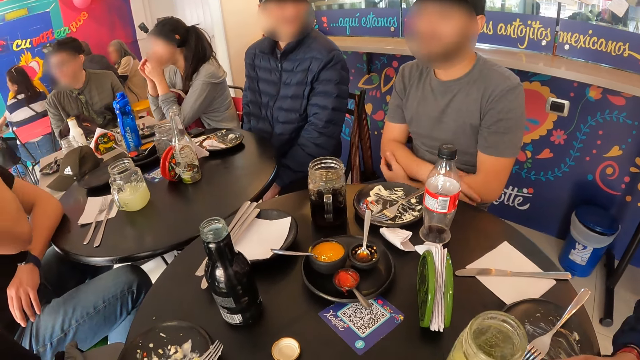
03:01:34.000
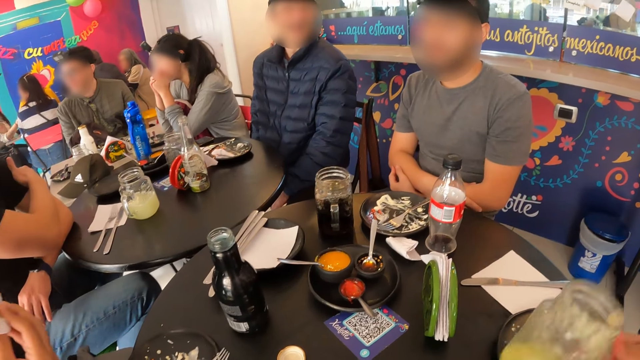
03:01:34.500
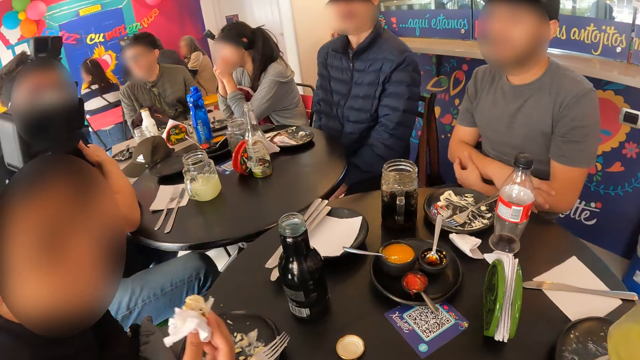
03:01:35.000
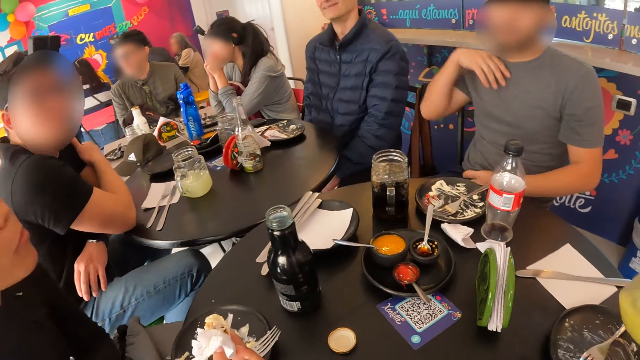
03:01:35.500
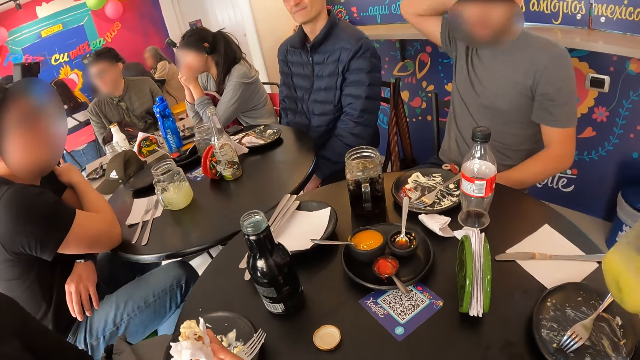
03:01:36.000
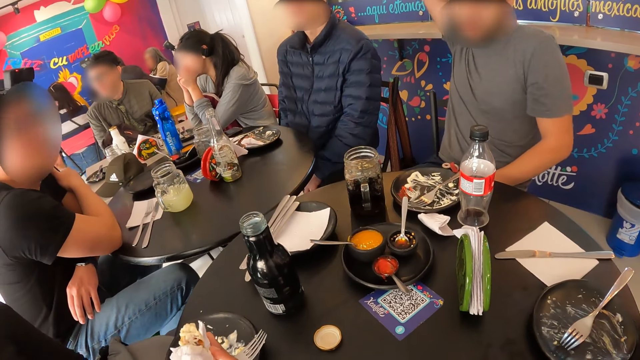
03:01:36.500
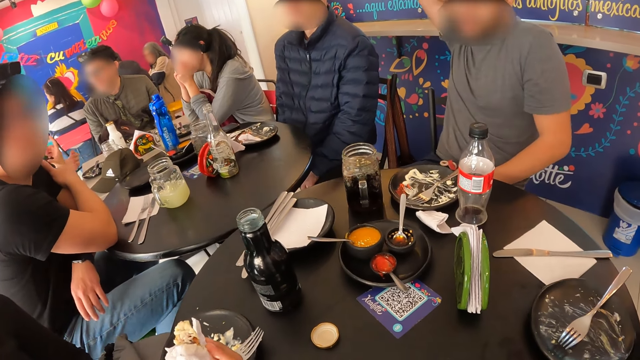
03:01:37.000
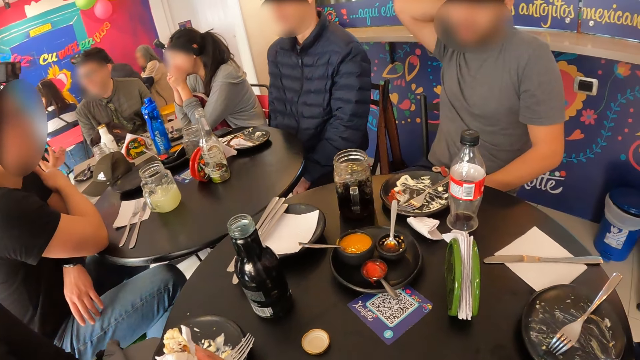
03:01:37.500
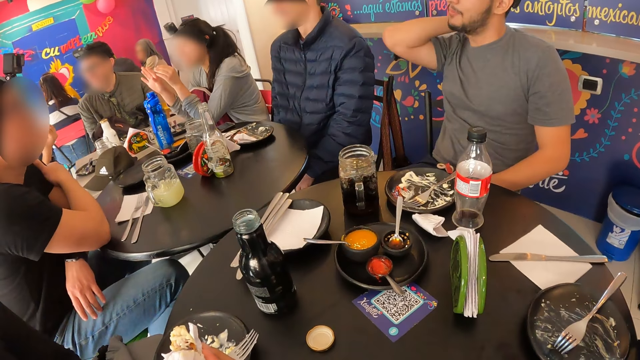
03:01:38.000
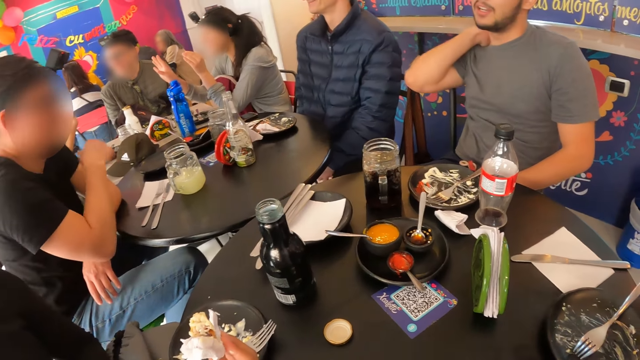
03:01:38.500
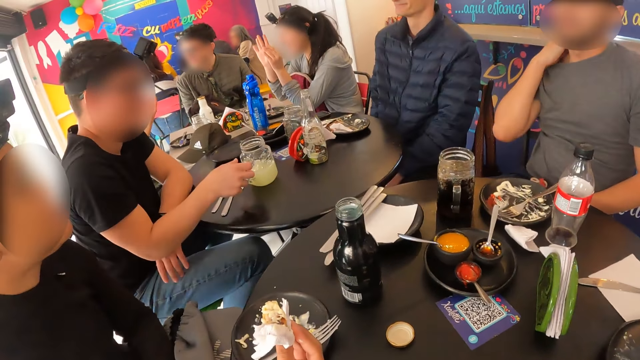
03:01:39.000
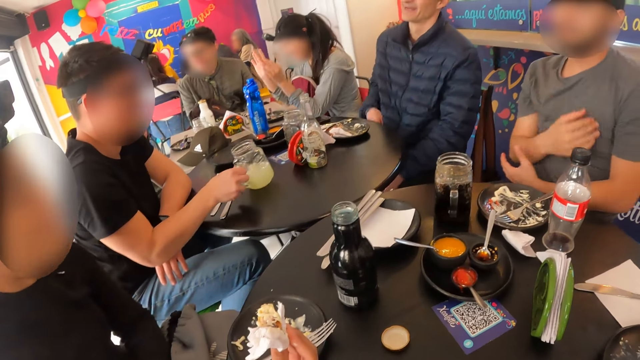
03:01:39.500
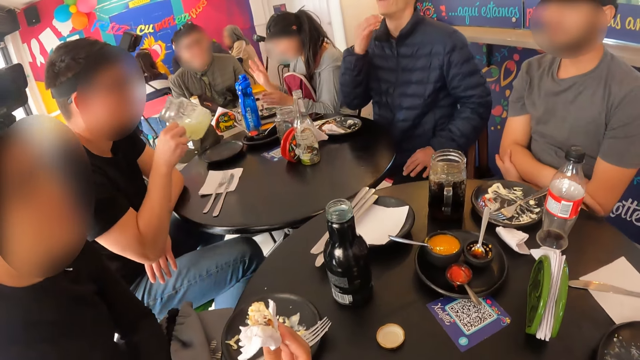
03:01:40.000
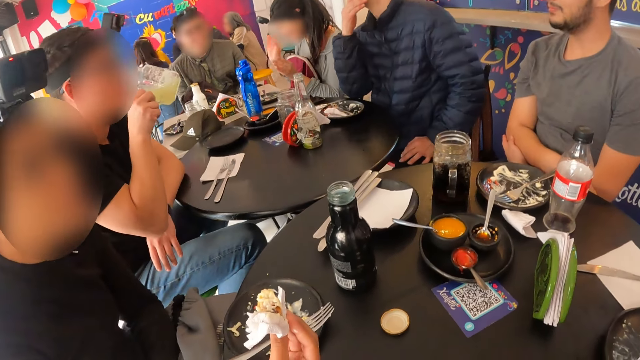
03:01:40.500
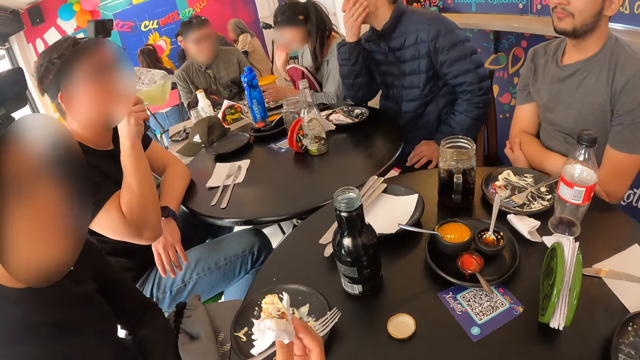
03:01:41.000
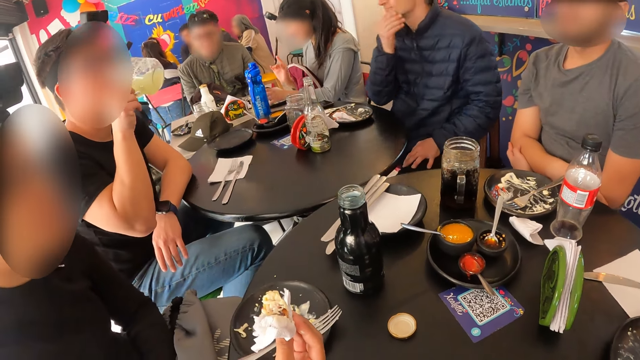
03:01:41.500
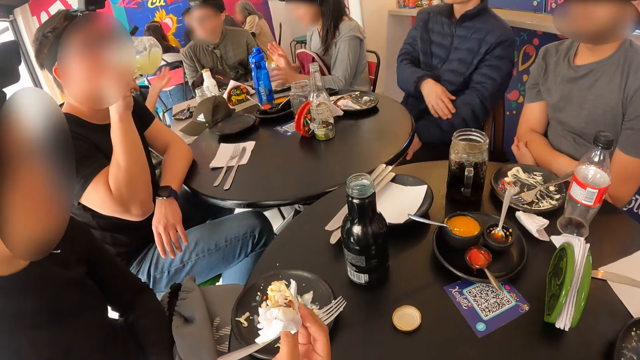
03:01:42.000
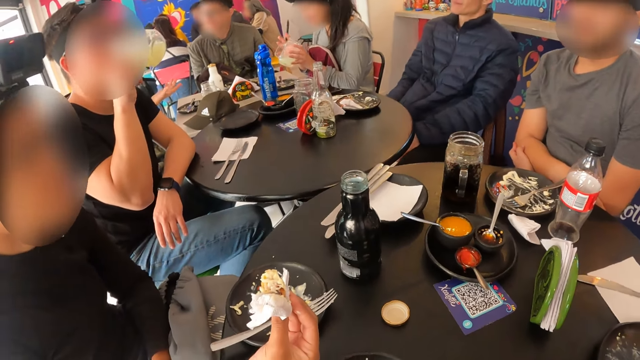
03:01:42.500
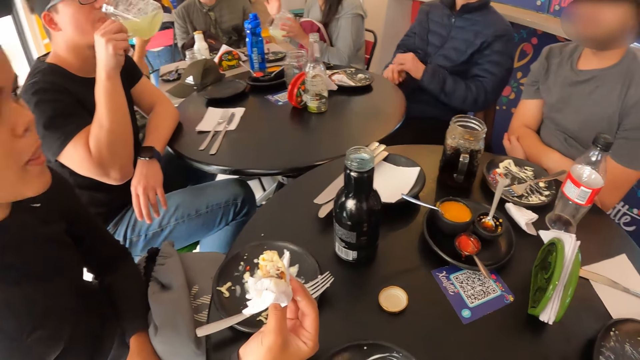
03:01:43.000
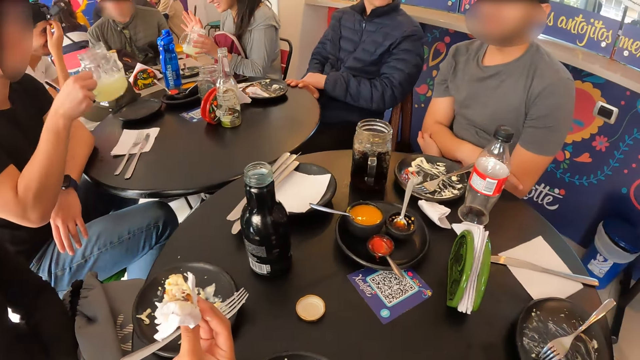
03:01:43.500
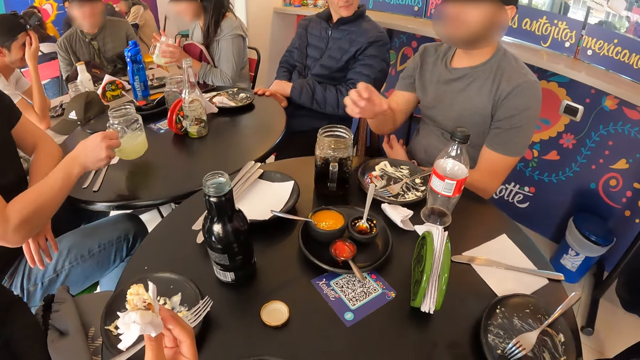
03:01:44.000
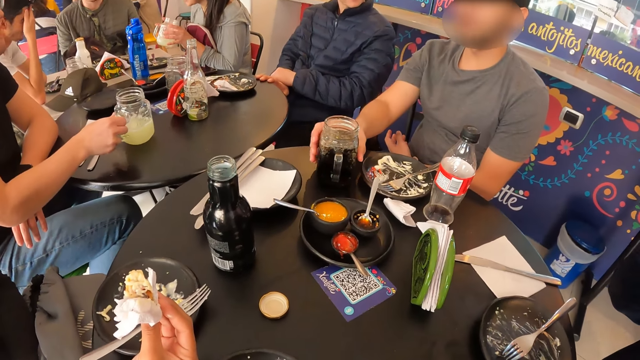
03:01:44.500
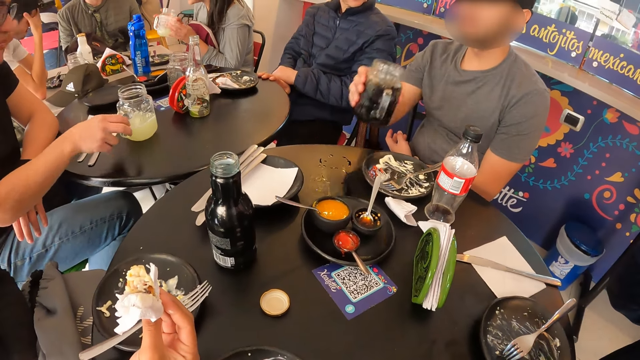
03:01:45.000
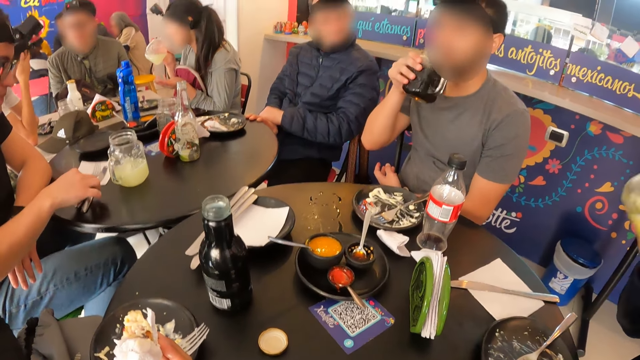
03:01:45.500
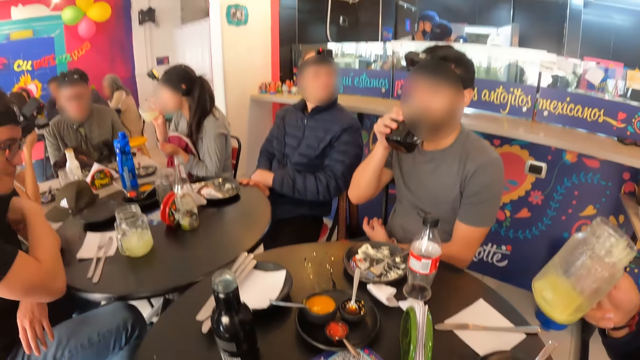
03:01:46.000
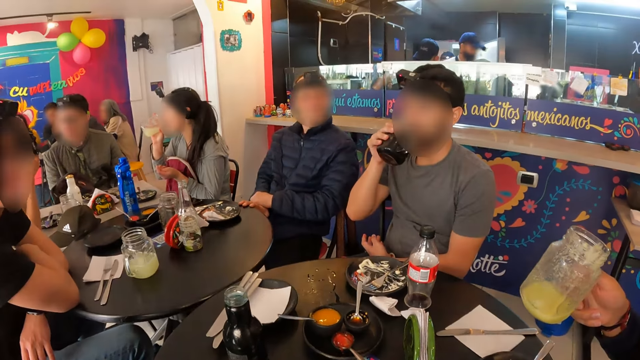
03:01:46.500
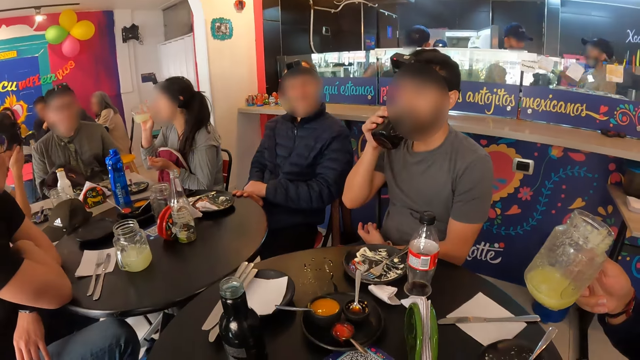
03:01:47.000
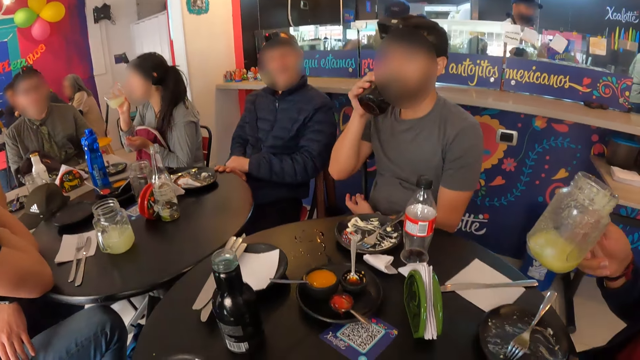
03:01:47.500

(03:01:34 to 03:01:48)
A man picks the cup of juice on the table with his right hand. He shakes the cup of juice in his right hand and sips the juice. A person touches the shoulders. Another man picks the cup of juice on the table with his right hand. A woman gestures. The other man drinks the juice in the cup of juice in his right hand. Another person holds the chin. The woman picks the cup of juice on the table with her left hand. The person lowers the hand and puts the hands on the lap. Another person gestures. The other person puts the hand on the table. The woman gestures. The other man drops the cup of juice on the table with his right hand. The person touches the face. The woman passes the cup of juice from her left hand to her right hand. Another man picks a cup of soda on the table with his right hand. He drinks the soda in the cup of soda in his right hand. The woman drinks the juice in the cup of juice in her right hand. The other man moves the cutleries and puts the hands on the table.

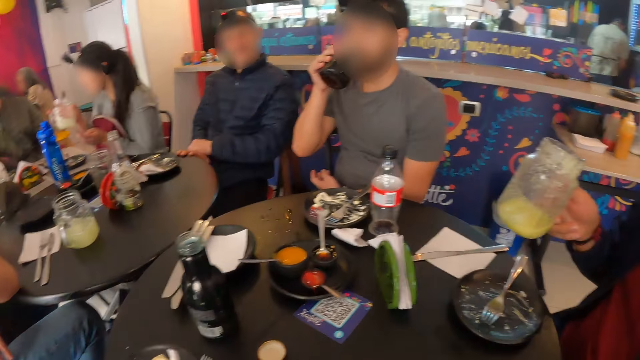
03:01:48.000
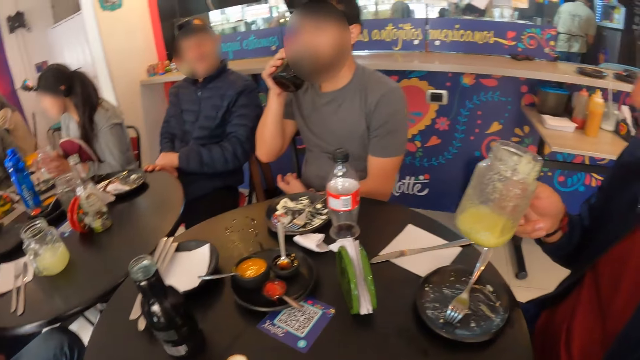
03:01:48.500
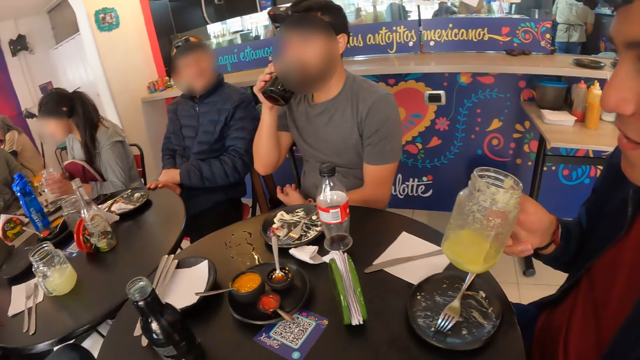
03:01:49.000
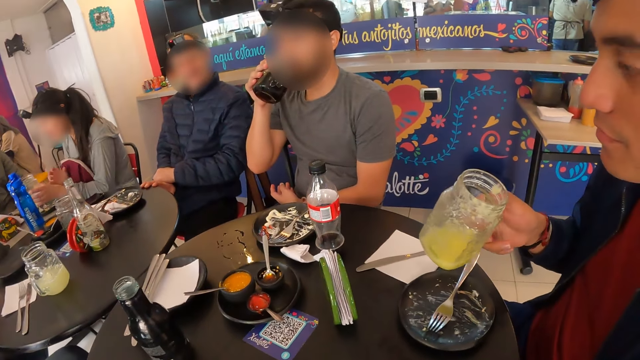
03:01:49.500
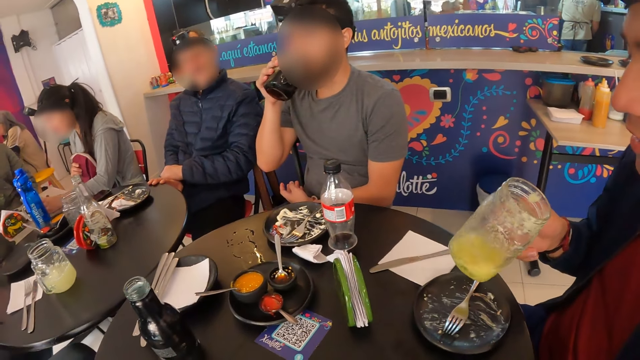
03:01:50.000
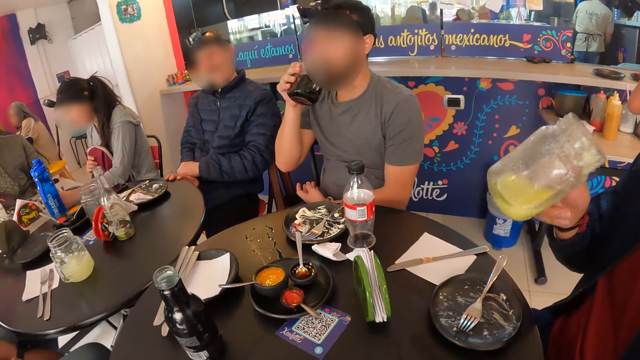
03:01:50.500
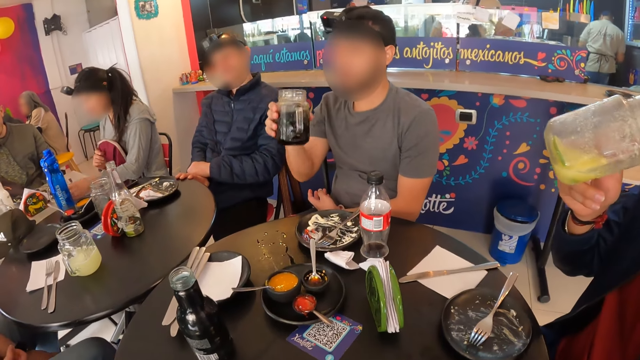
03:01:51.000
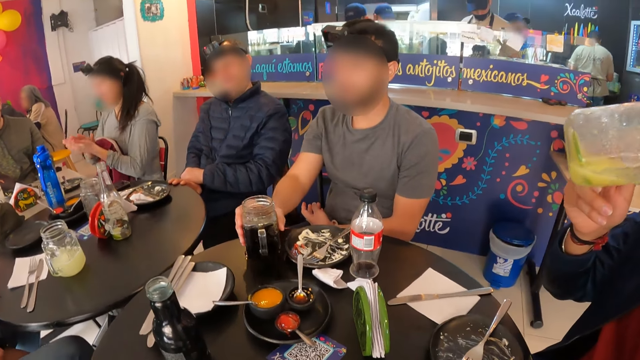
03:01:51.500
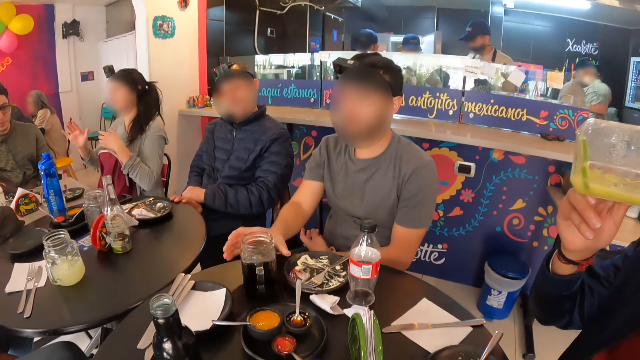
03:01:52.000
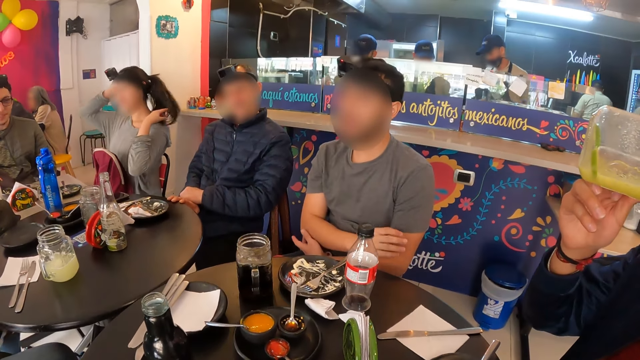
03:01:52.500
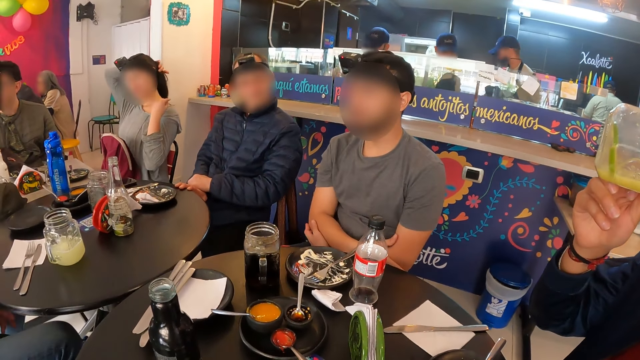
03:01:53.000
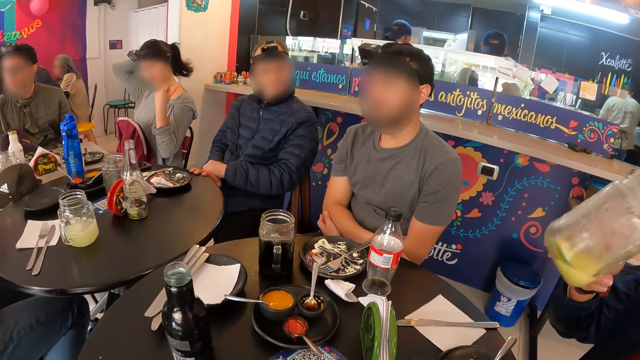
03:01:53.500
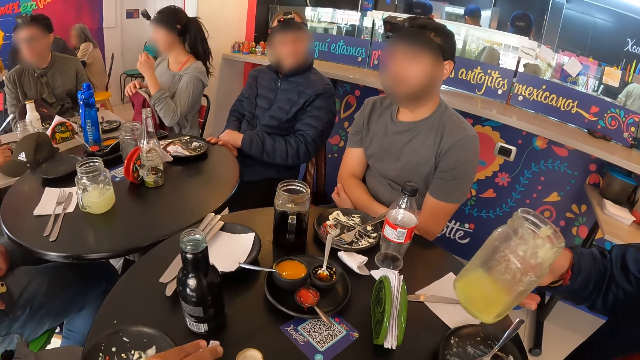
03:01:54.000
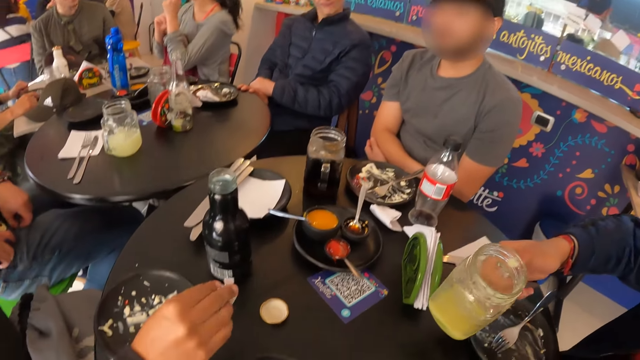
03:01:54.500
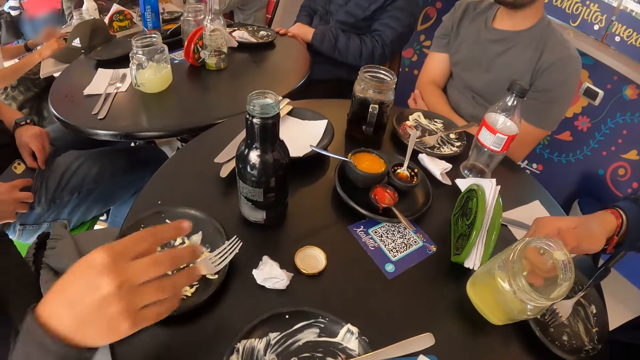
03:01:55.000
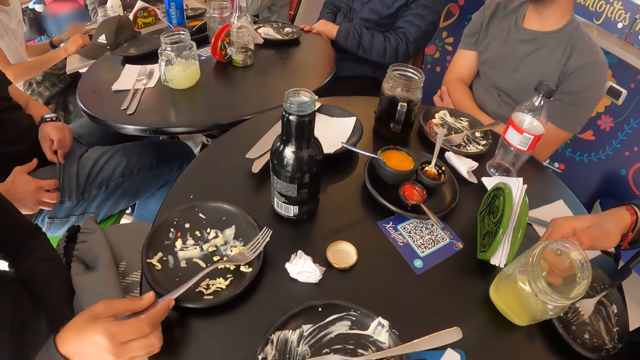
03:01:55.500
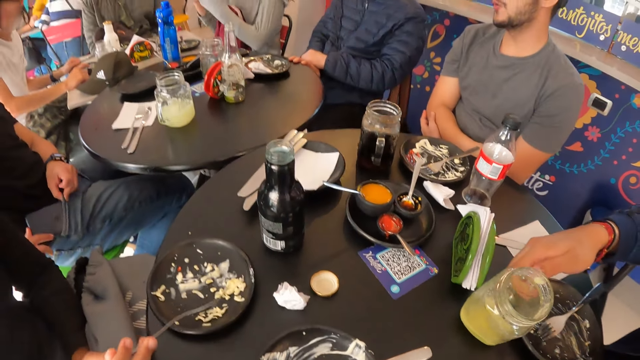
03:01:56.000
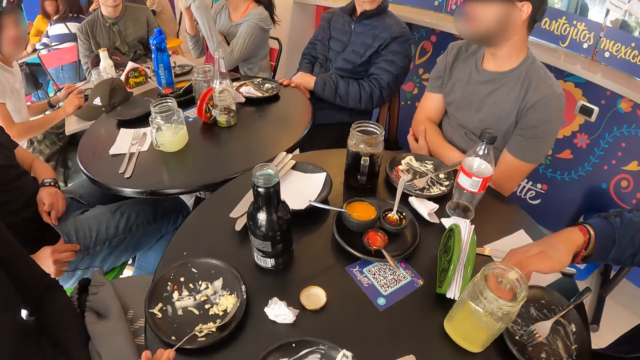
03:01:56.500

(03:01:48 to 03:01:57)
The man holds the glass of juice. The woman passes the cup of juice from her right hand to her left hand. The man shakes the cup of juice in his right hand. The woman drops the cup of juice on the table with her left hand and holds a bag on the lap. The man drinks the juice in the cup of juice in his right hand. The other man drops the cup of soda on the table with his right hand. The woman rubs the hands and touches the hair. Three persons work on the restaurant counter area. Another woman drops the tissue paper on the table with her right hand. The first woman removes the hands from the hair. Another man drops a phone in his trouser pocket with his right hand. The first man drops the cup of juice on the table with his right hand. The other woman picks the fork on the plate on the table with her right hand.
